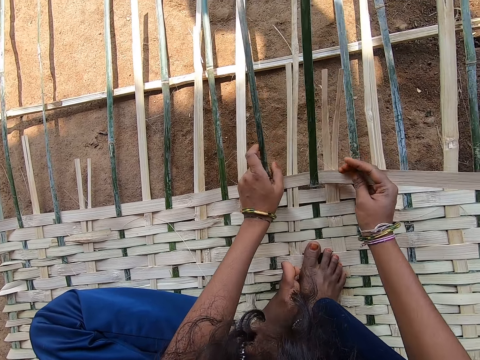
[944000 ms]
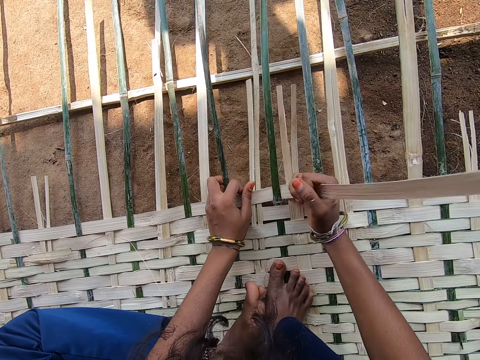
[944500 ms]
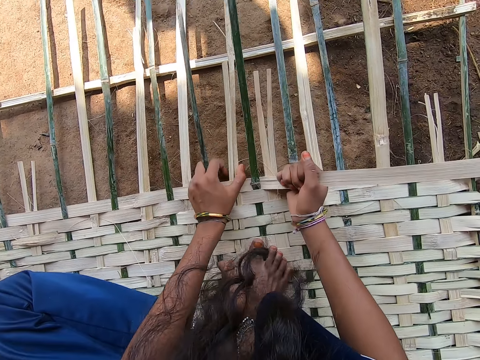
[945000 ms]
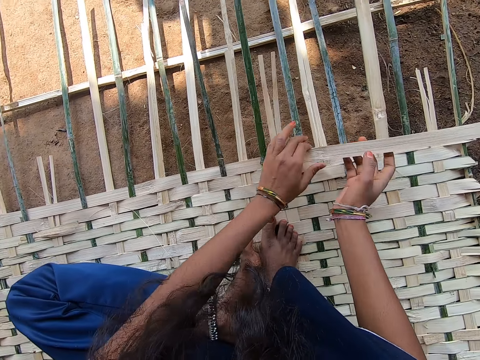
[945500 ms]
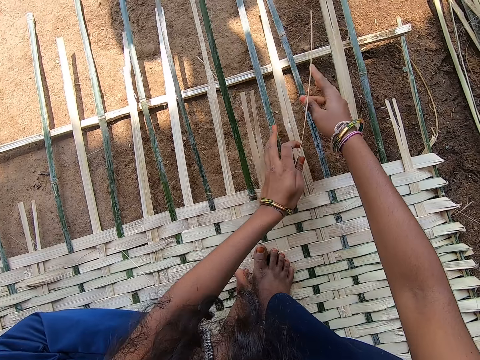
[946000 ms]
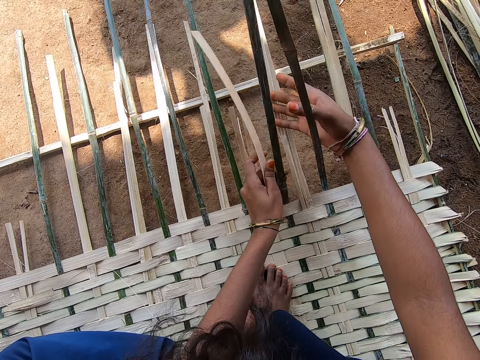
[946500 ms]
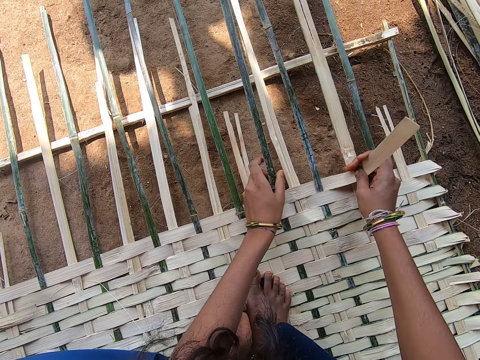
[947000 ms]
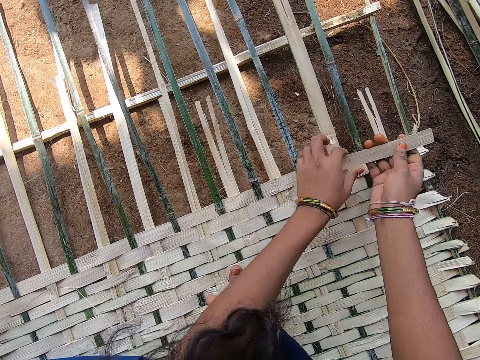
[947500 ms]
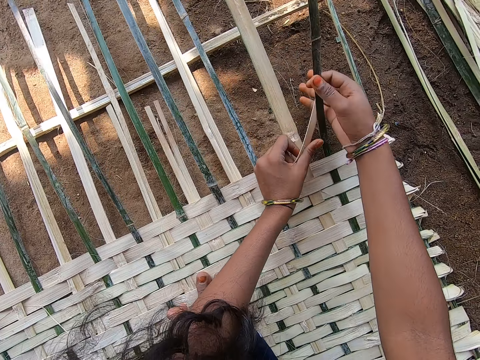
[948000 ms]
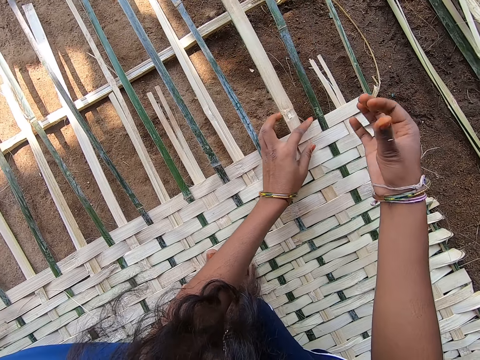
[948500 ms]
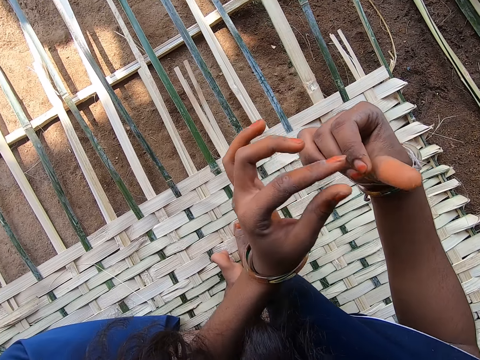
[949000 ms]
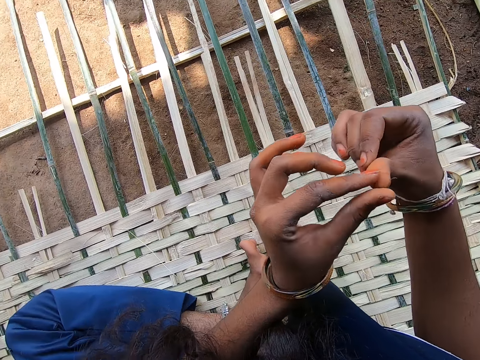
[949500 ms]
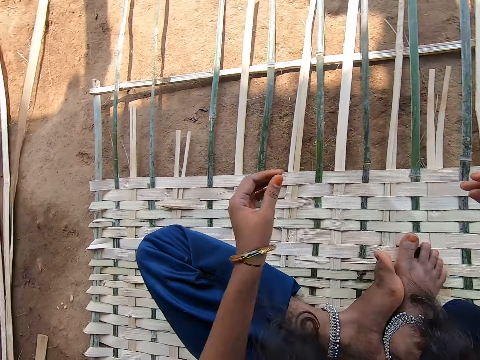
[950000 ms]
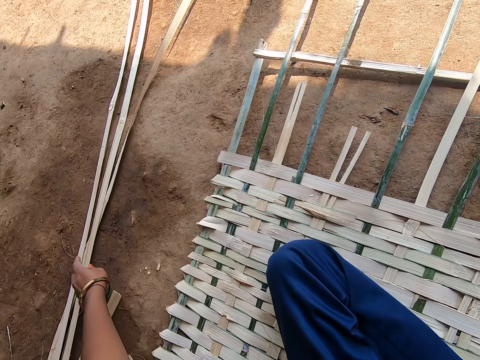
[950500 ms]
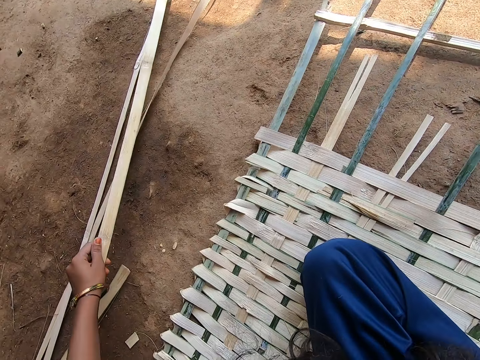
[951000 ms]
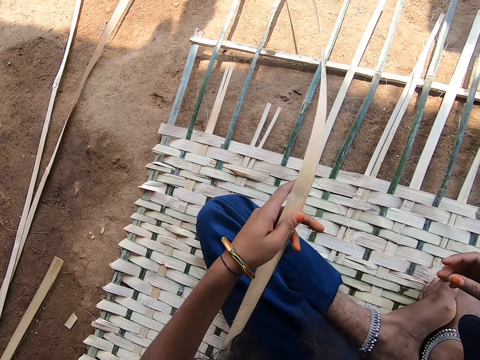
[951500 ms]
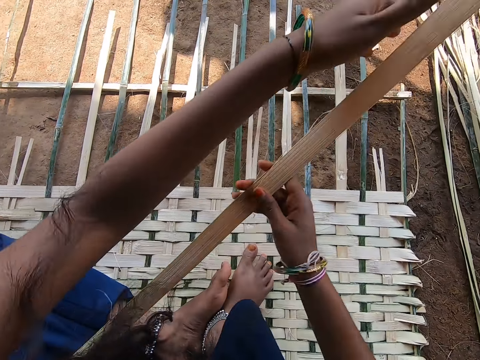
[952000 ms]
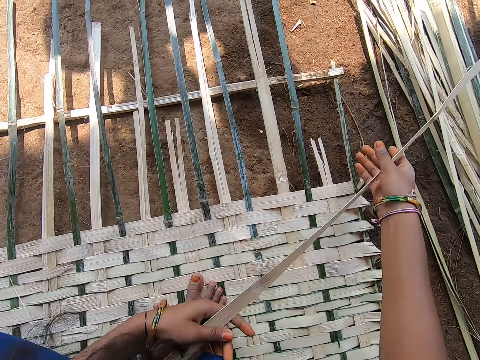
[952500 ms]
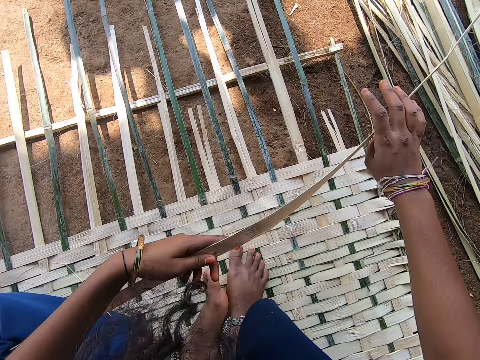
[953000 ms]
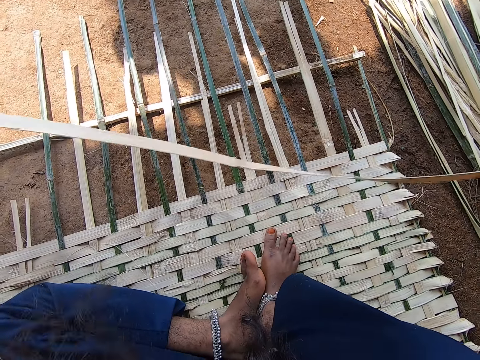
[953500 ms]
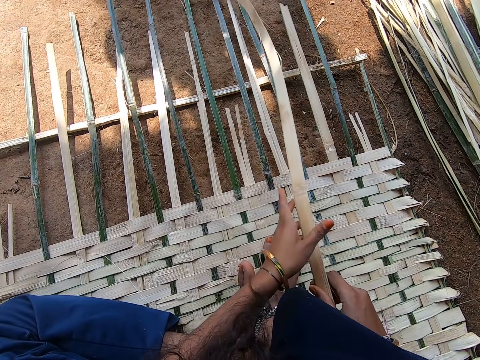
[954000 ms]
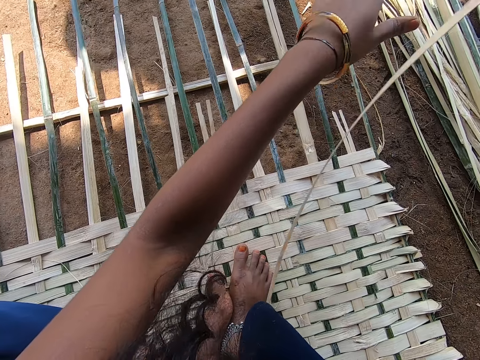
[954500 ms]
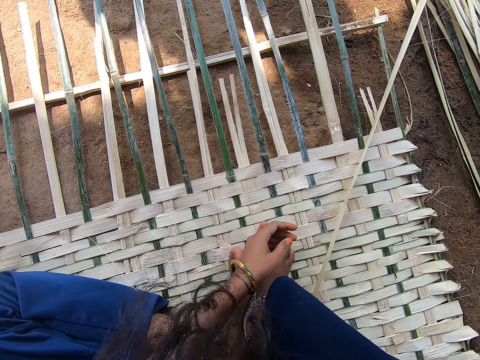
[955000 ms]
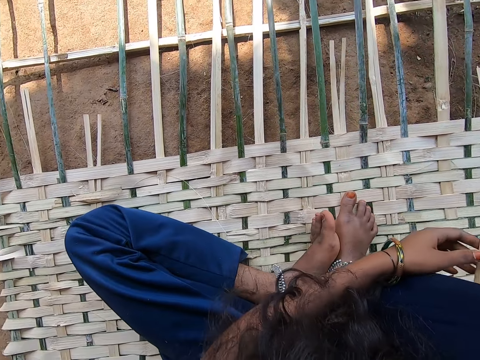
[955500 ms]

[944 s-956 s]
The camera wearer looks at the right thumb. He touches his hand. He grabs the reed on the ground. He turns the reed.

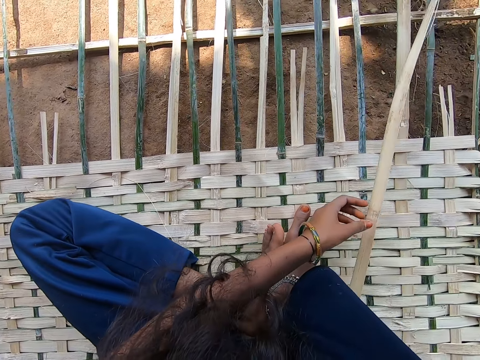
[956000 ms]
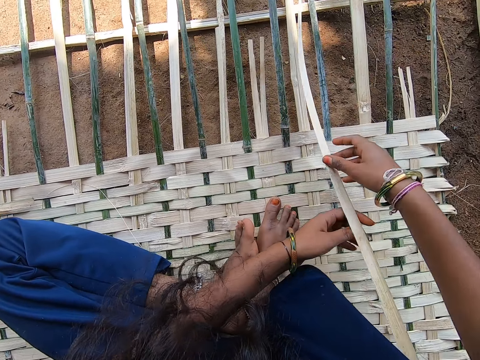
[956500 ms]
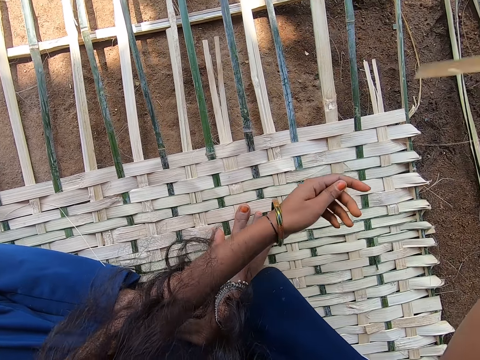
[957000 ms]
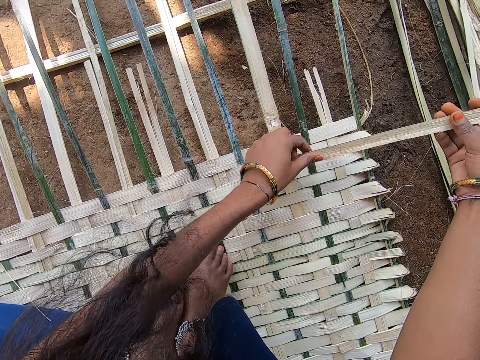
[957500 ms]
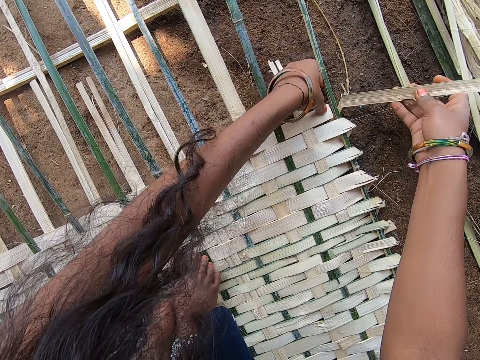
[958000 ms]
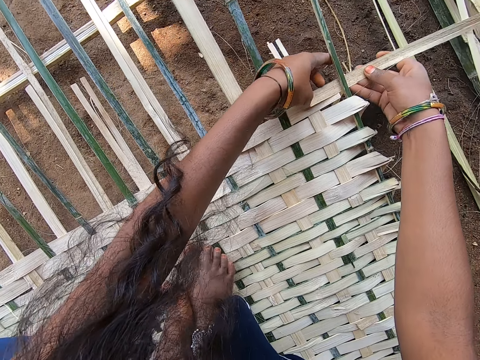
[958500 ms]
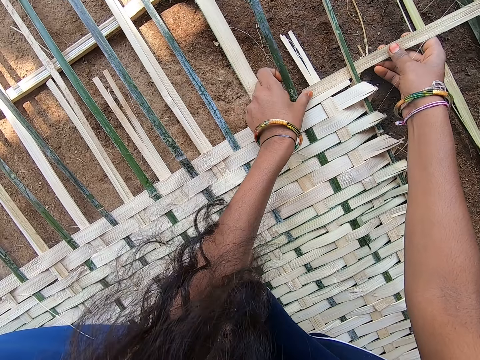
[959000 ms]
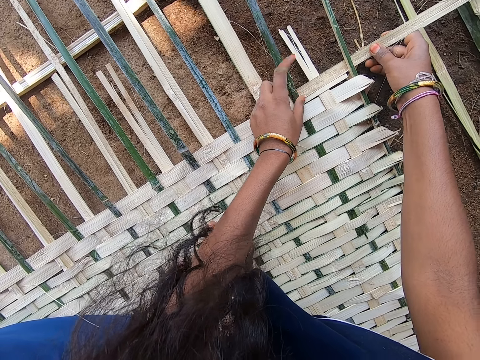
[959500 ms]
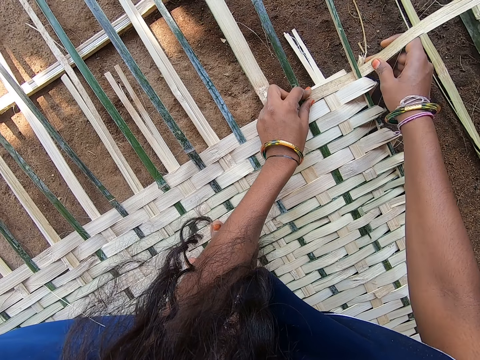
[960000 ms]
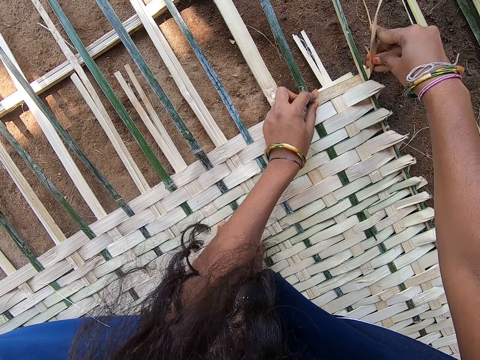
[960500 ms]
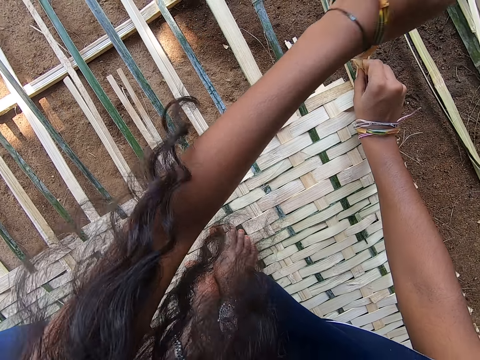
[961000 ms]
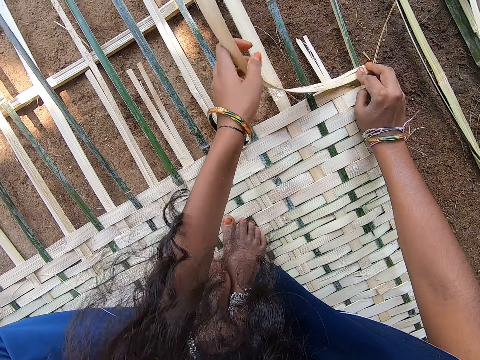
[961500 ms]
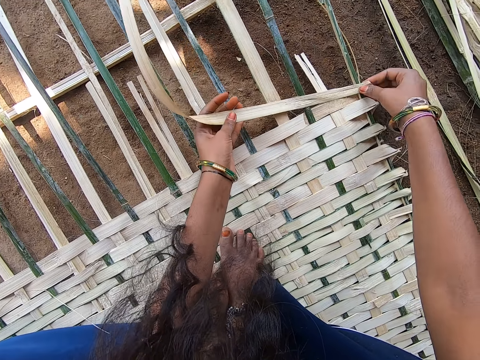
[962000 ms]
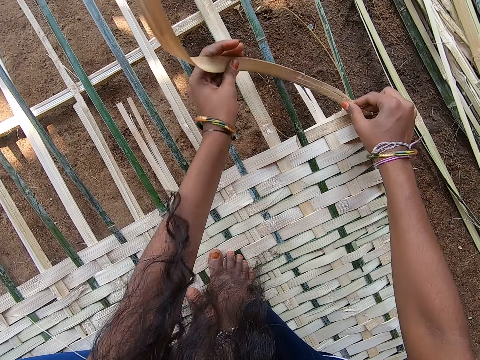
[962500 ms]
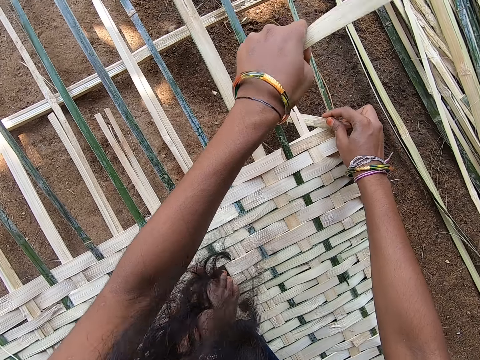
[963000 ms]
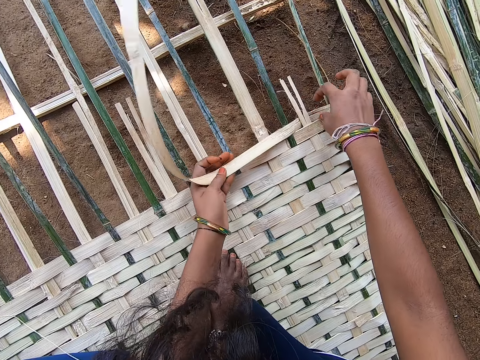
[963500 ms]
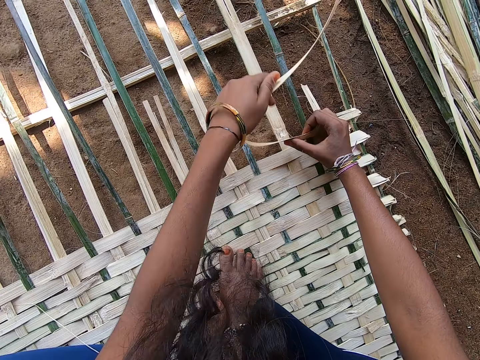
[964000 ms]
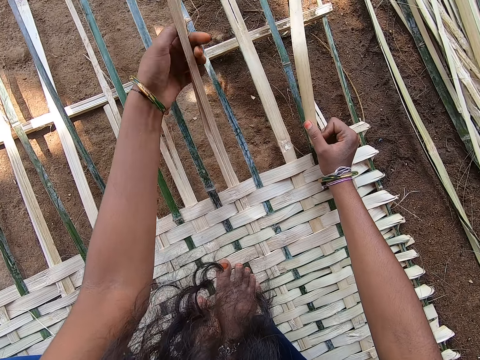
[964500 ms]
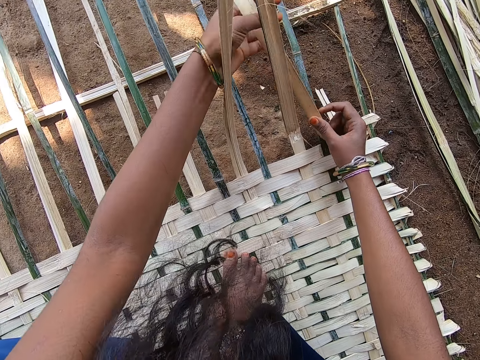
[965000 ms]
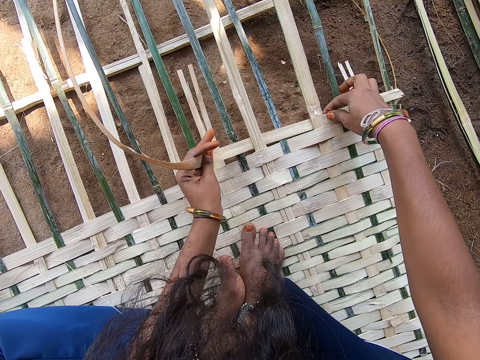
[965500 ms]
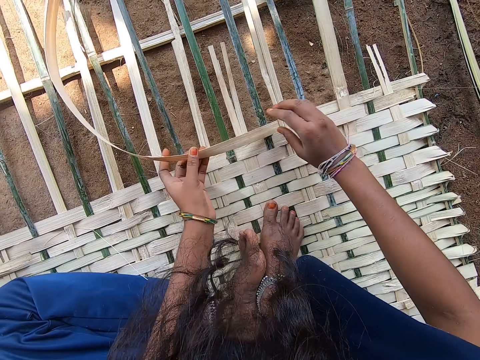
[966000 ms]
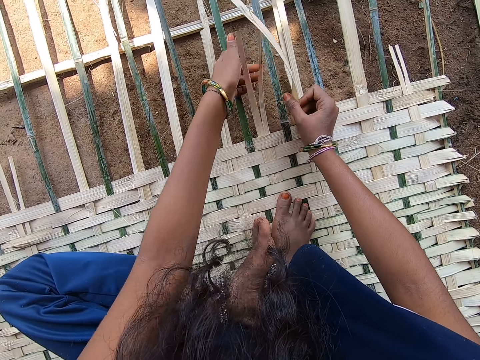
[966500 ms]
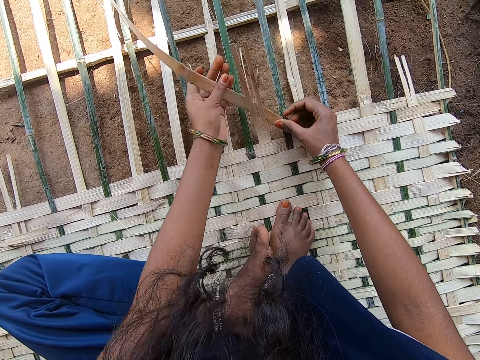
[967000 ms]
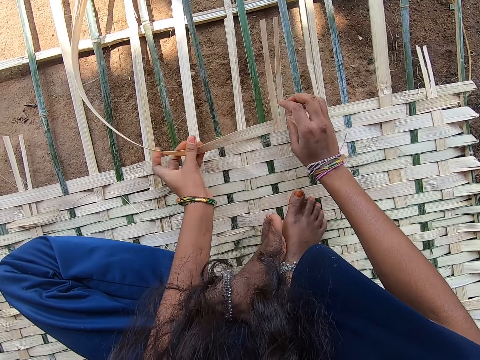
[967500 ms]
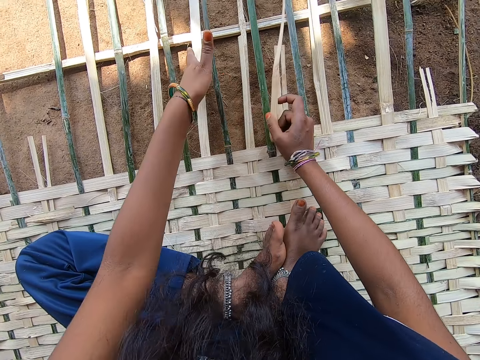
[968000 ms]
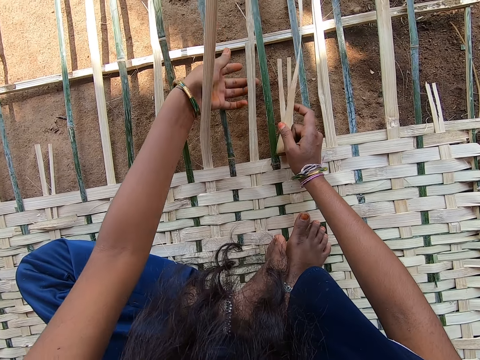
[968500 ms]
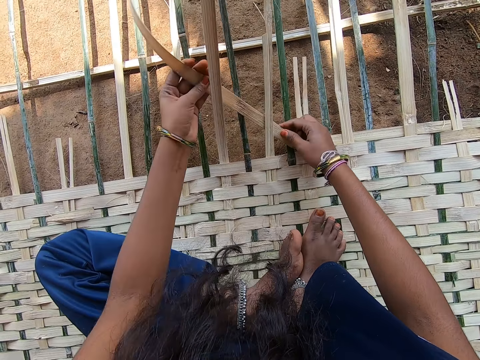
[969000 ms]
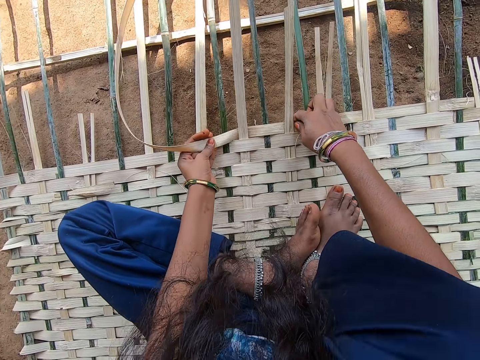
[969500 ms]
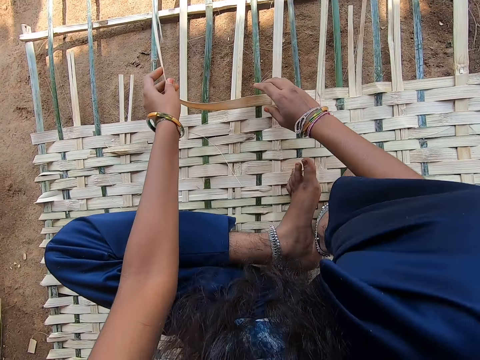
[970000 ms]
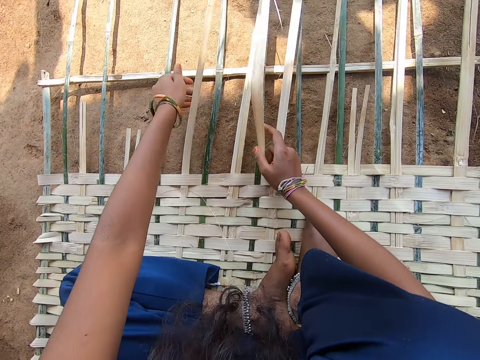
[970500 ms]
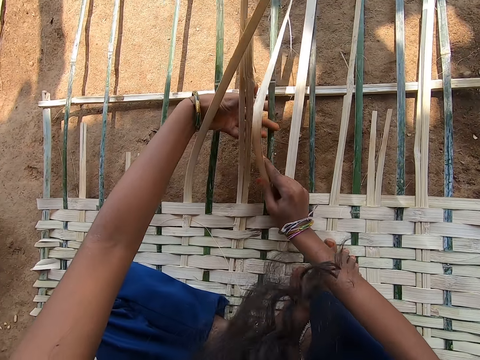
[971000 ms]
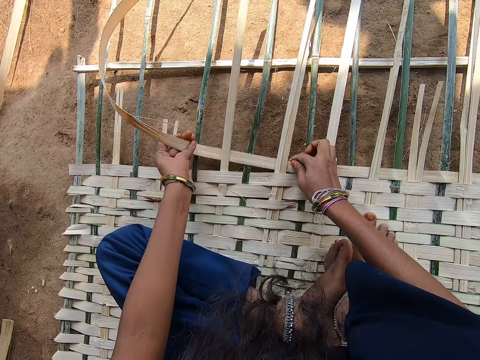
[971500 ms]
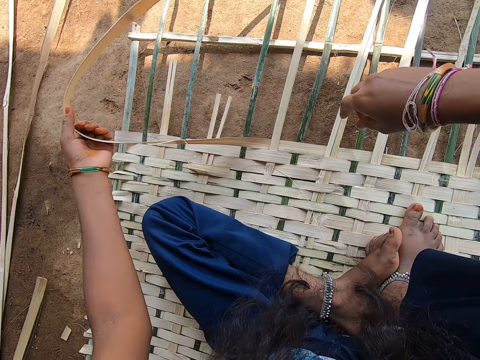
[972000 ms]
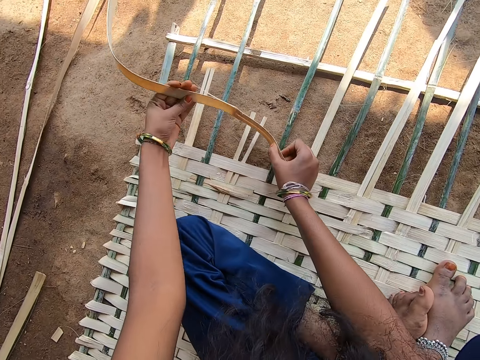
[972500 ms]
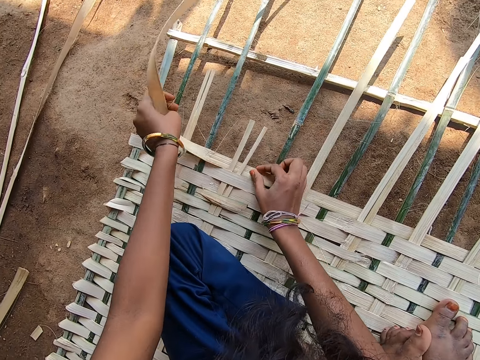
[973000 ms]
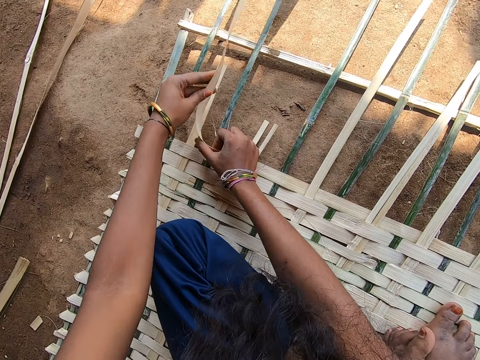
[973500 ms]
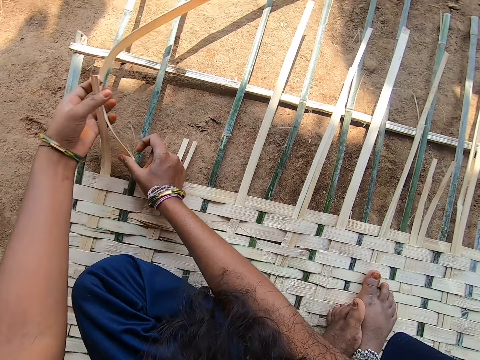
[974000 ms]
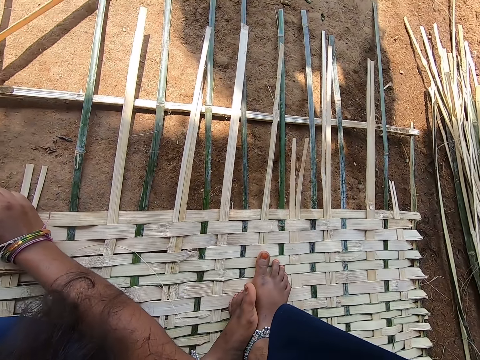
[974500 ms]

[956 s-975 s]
The camera wearer pushes the reed. They weave something with reeds. They fix the thread. They fold the thread.
